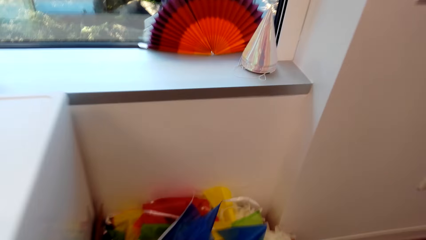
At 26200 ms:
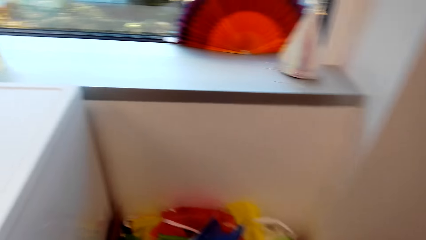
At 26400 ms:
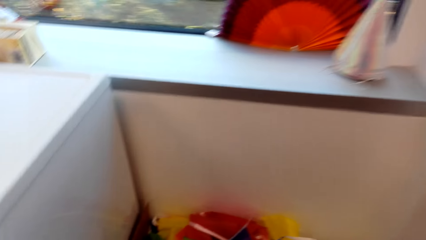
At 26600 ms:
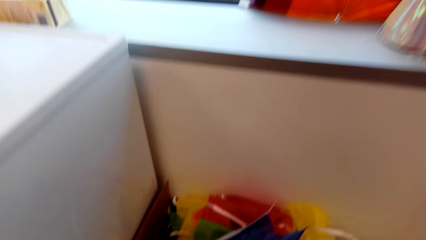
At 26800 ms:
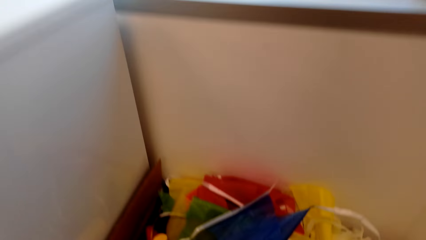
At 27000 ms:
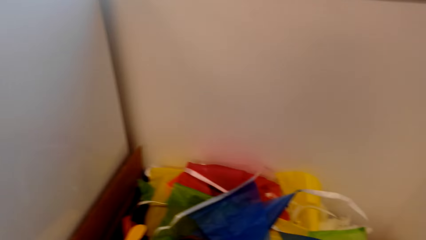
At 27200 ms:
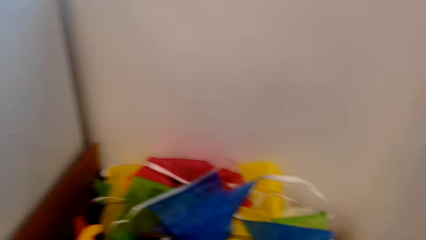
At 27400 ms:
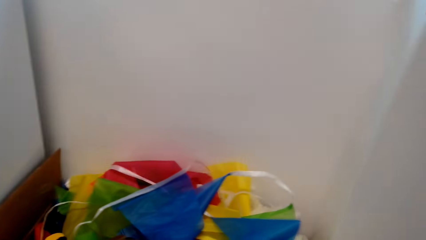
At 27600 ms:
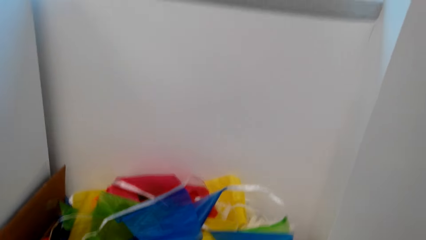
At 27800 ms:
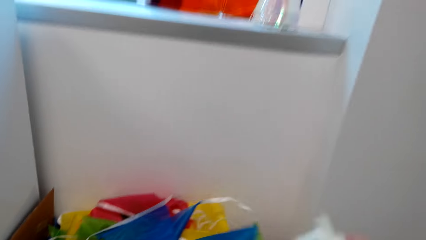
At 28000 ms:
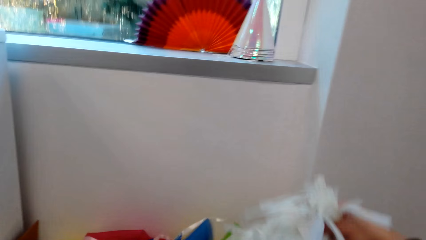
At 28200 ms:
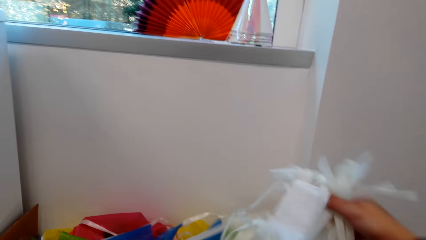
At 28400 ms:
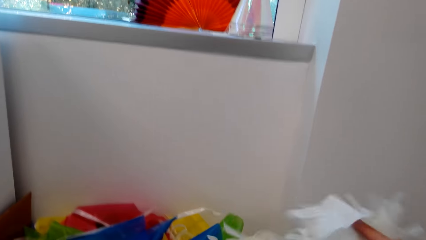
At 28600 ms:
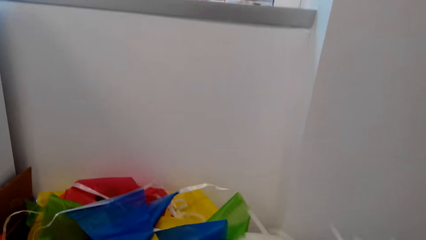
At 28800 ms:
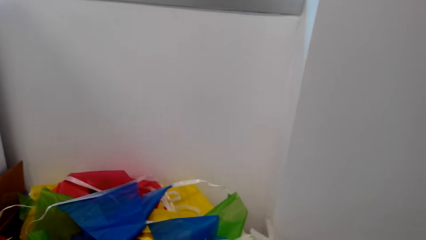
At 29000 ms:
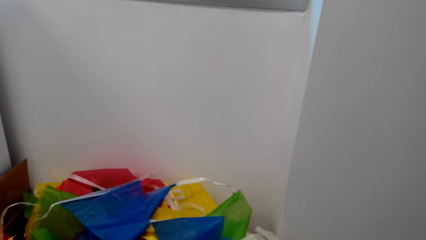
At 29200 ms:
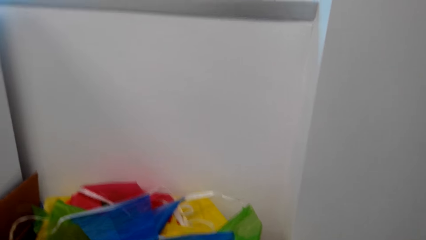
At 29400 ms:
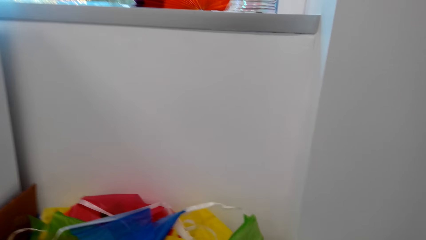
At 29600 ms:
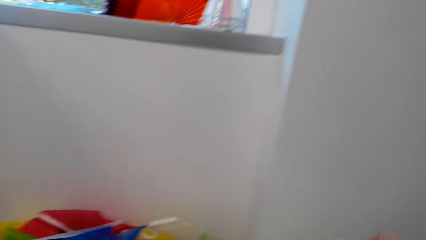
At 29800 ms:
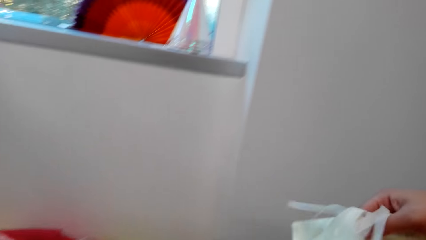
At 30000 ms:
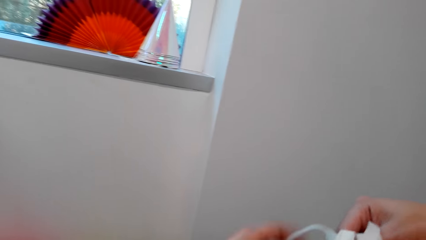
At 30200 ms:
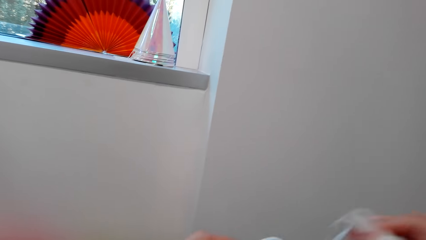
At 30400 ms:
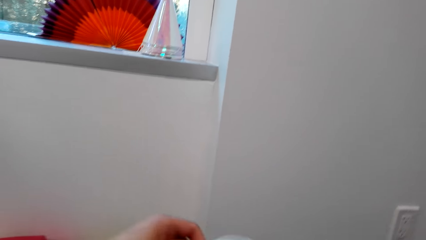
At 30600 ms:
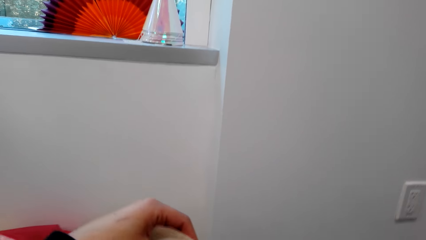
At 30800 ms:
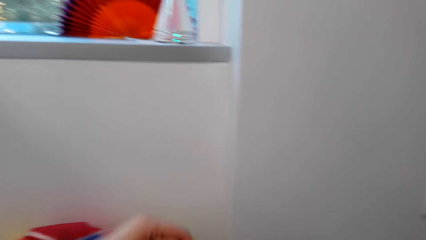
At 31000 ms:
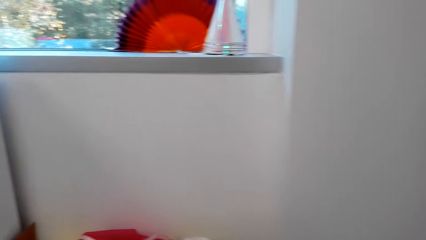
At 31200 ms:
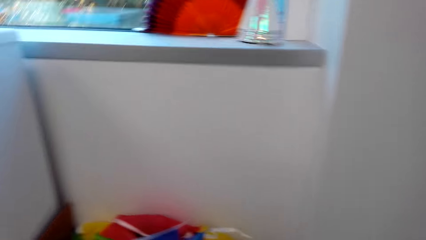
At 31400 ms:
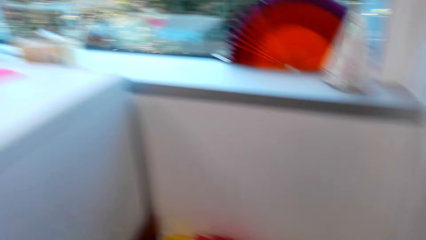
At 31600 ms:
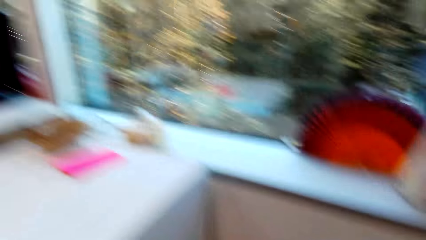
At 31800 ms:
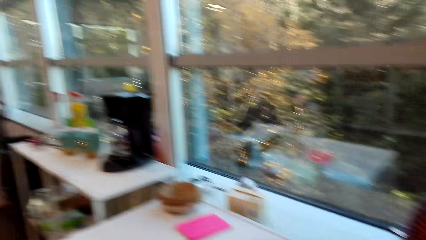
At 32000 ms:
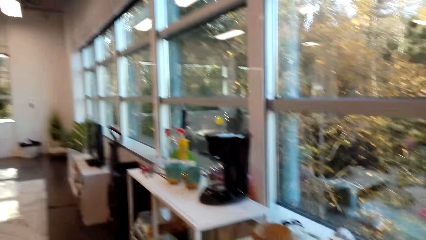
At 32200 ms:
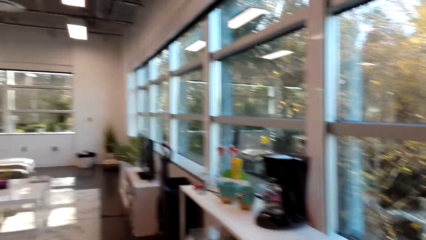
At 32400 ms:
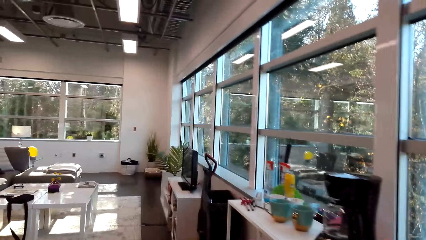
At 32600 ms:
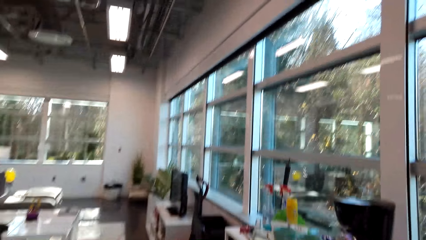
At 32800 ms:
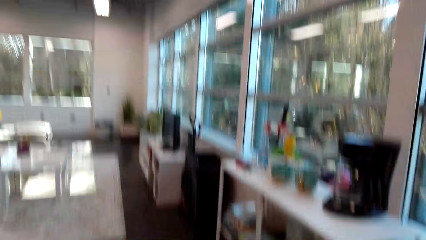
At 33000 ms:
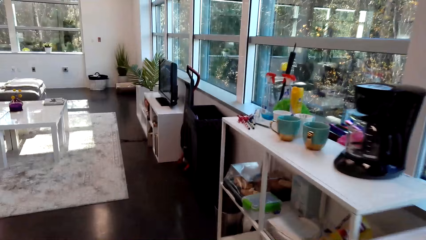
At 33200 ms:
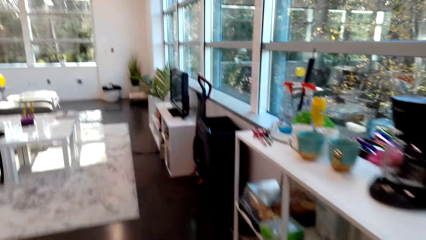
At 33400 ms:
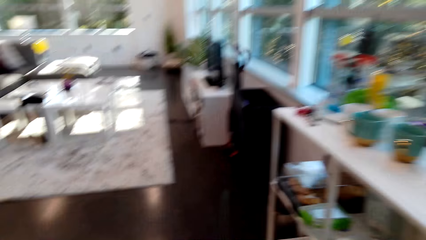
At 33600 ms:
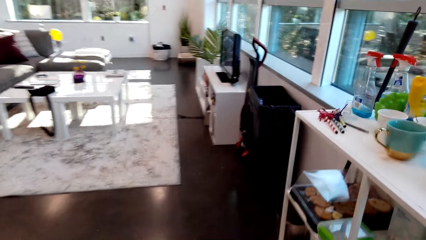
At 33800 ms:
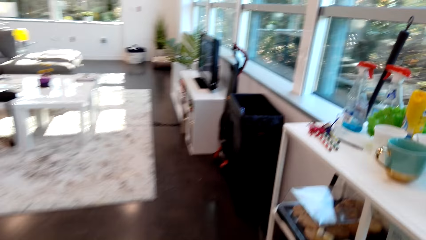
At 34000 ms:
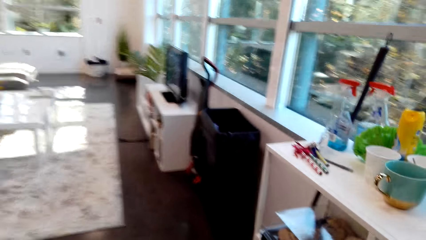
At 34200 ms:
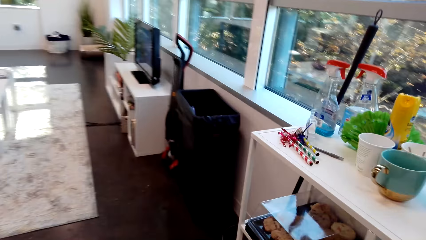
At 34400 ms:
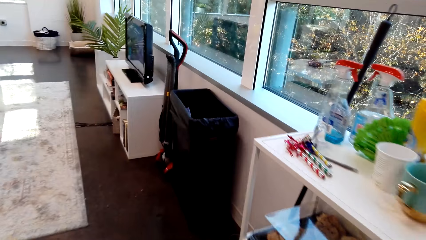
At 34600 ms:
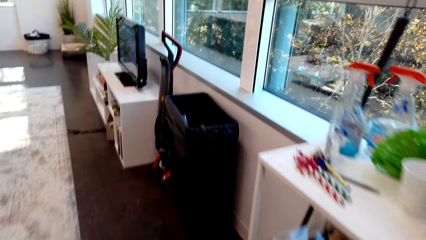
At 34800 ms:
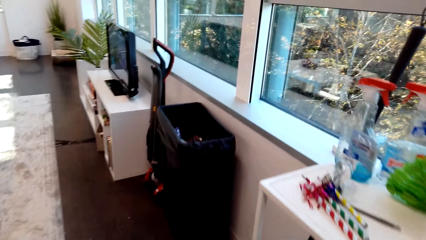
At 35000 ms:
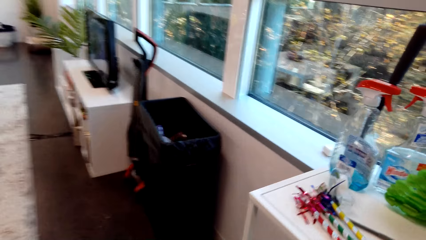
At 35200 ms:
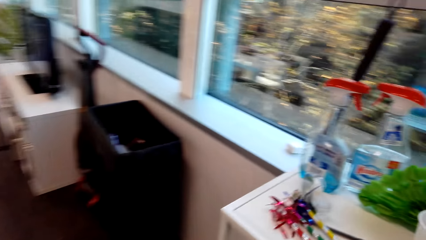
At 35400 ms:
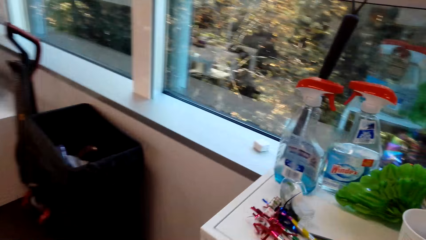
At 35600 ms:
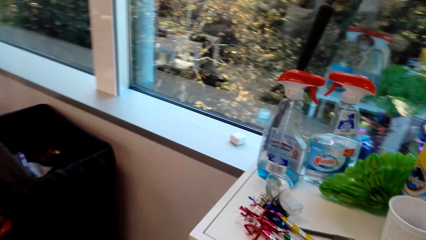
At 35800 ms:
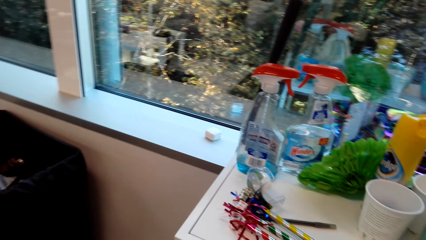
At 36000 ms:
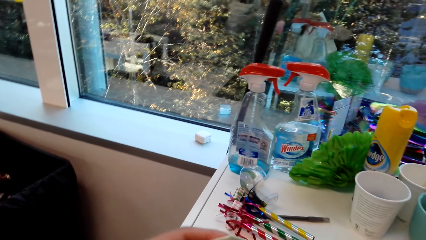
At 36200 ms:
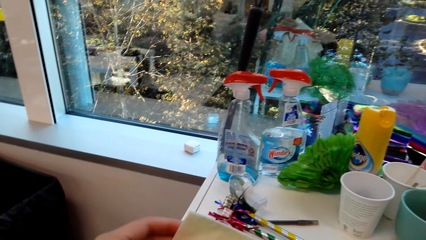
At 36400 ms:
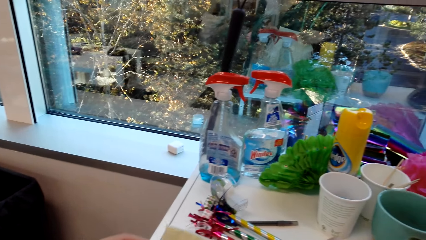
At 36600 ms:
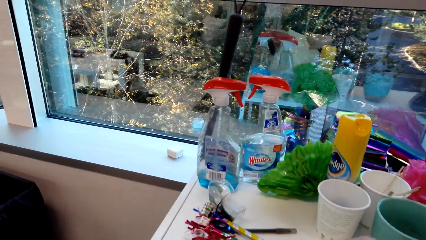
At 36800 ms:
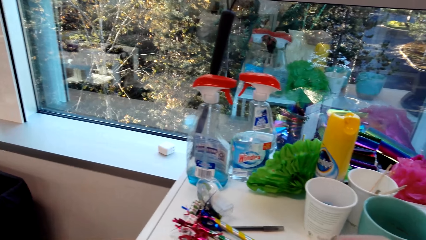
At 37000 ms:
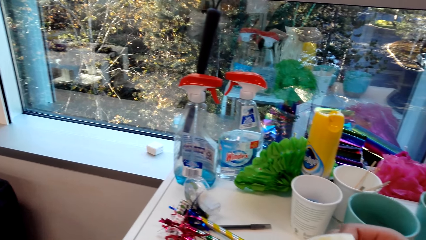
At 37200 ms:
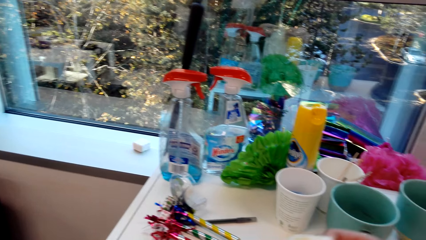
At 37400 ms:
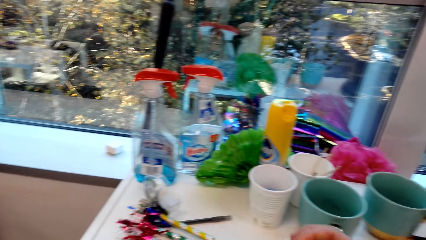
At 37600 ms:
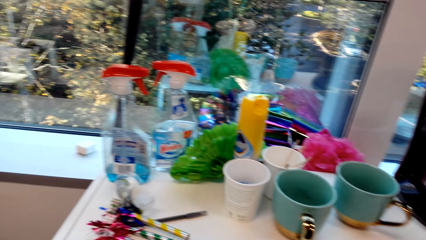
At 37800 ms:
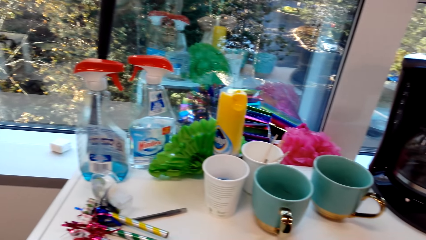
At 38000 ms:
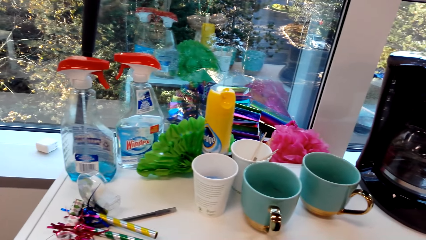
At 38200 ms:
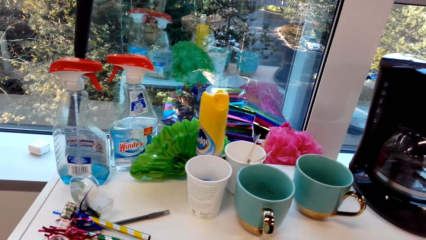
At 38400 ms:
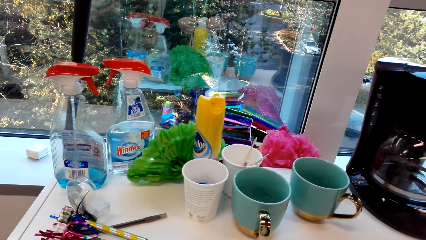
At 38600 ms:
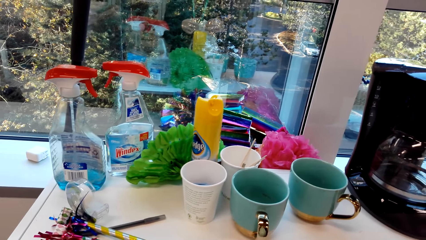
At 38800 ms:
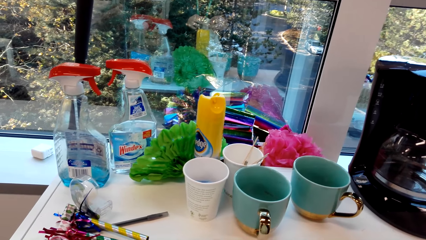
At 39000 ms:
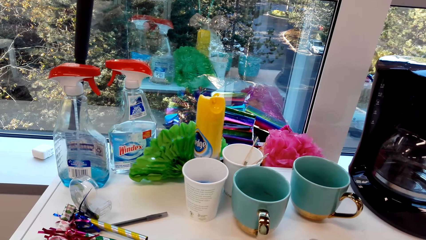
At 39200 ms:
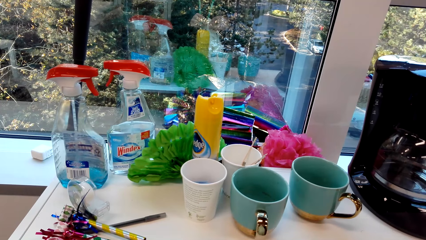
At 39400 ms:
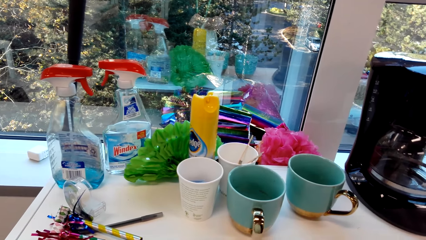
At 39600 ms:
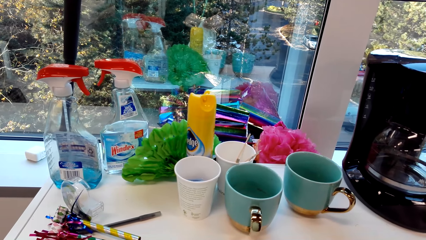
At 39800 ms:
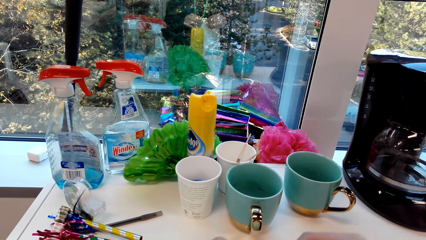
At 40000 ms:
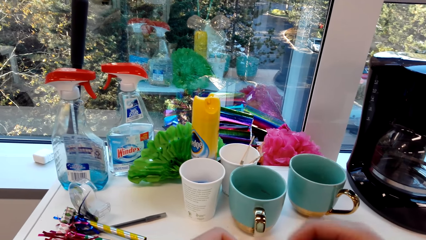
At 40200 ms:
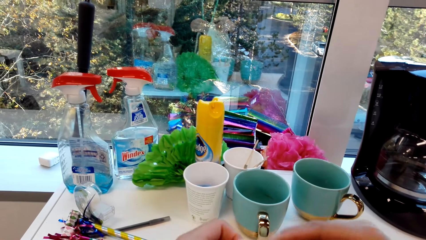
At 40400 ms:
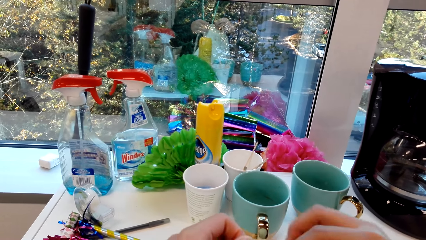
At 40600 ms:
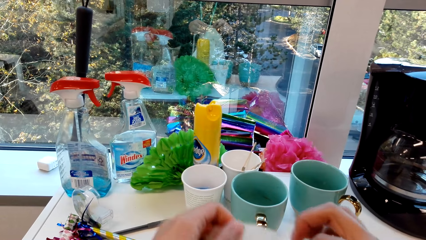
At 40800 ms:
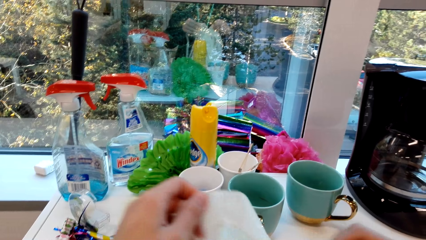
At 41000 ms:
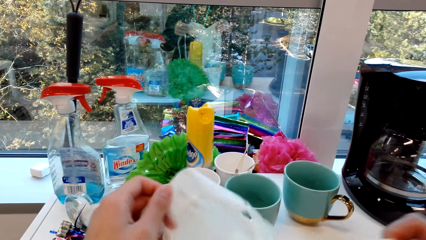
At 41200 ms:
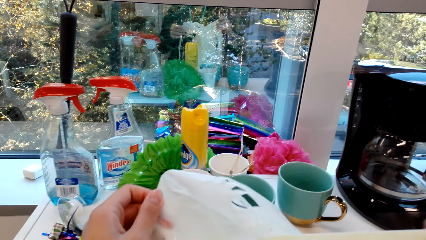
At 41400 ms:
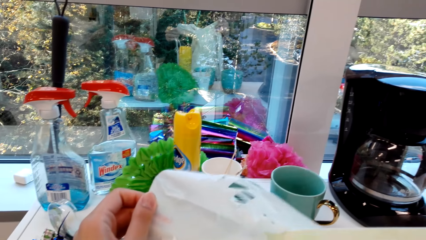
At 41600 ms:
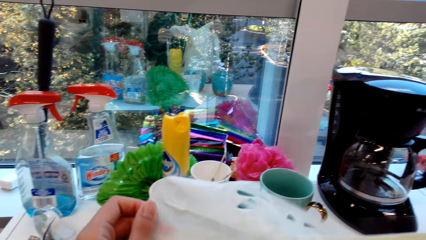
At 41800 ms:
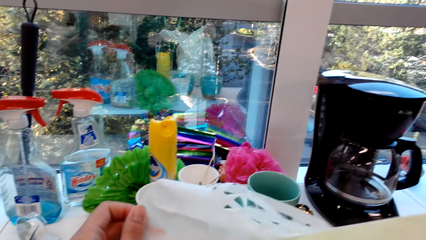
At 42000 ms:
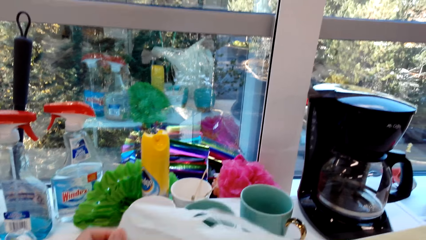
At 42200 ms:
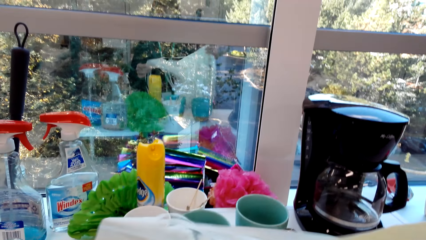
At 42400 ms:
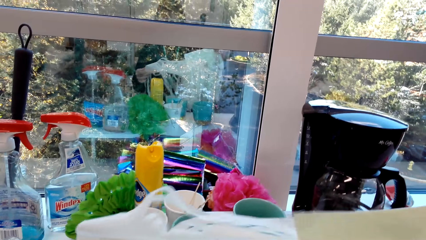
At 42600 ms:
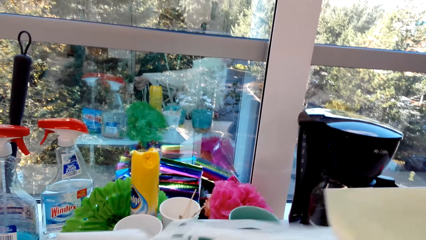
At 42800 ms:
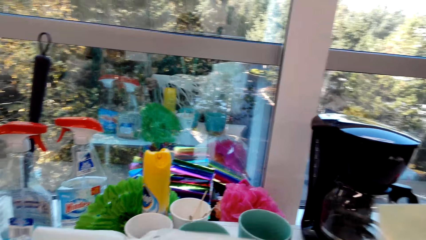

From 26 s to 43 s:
The camera wearer picks the decorating paper from the box. They walk in the room. They sort the decorating paper on the hand. They stand in the room.
